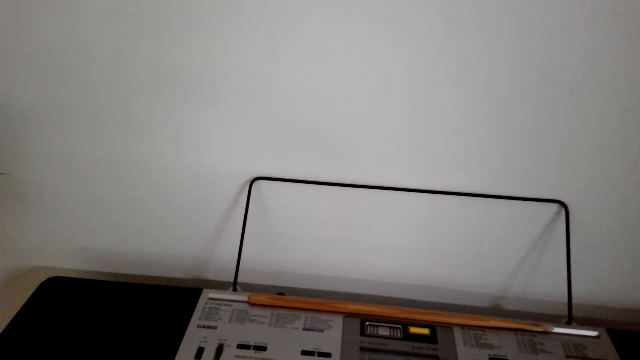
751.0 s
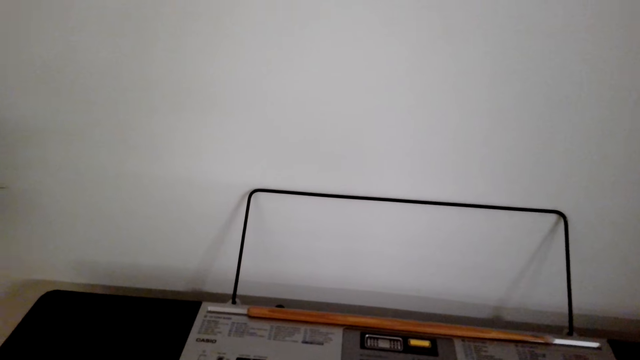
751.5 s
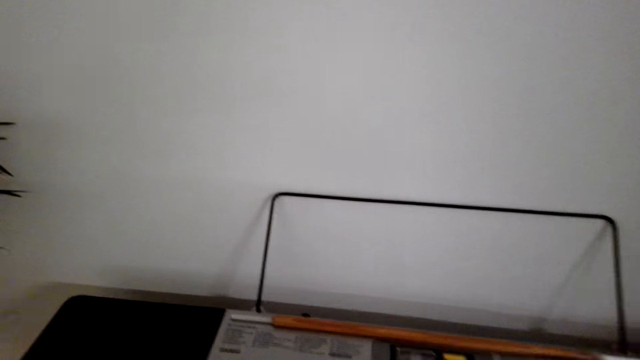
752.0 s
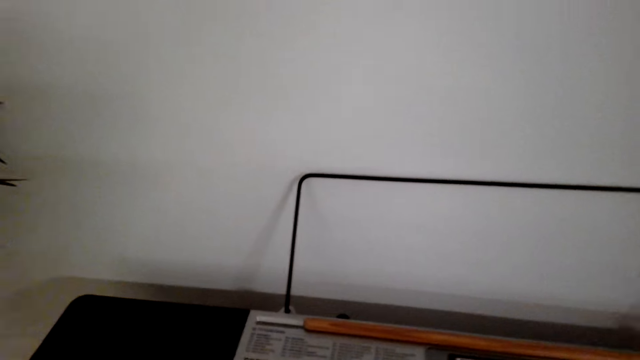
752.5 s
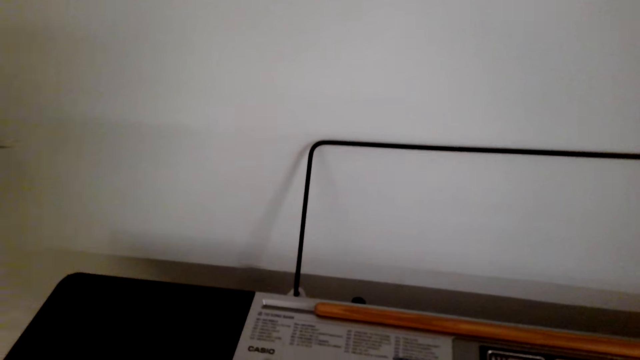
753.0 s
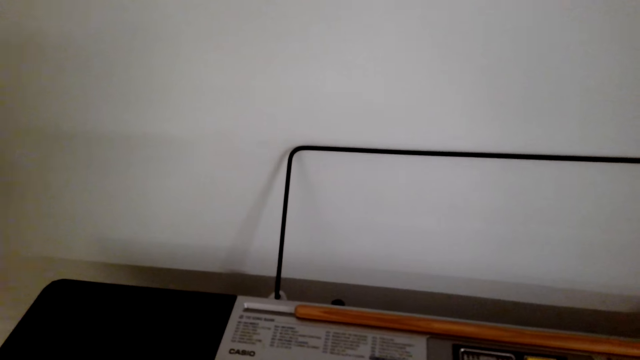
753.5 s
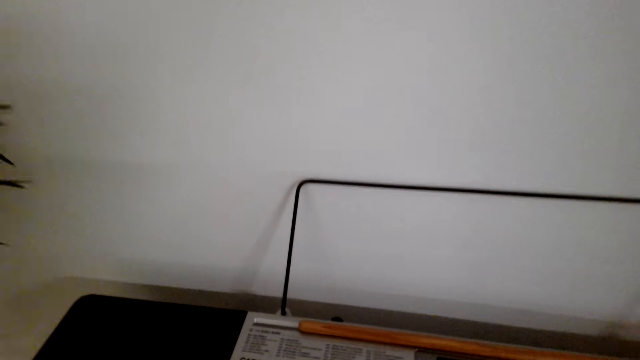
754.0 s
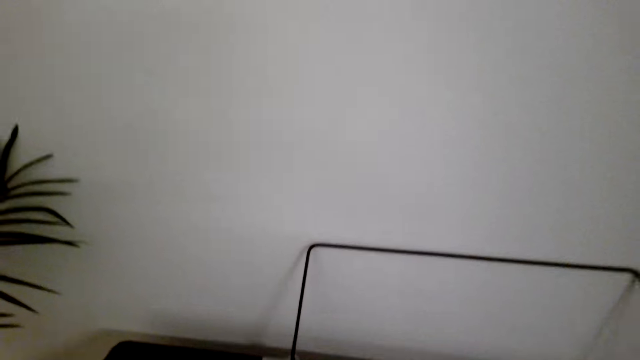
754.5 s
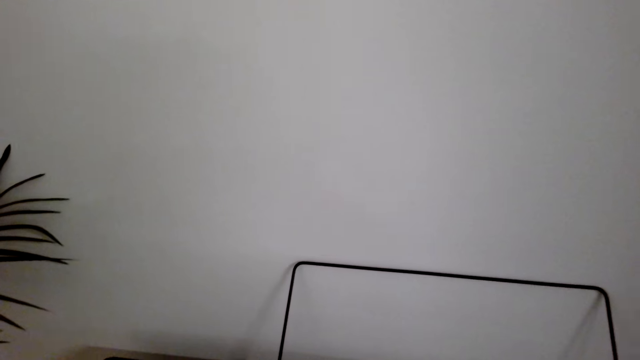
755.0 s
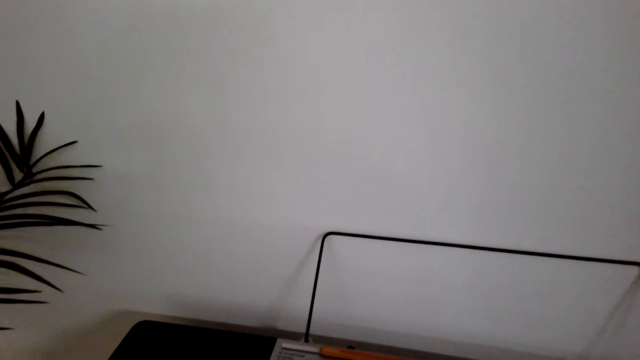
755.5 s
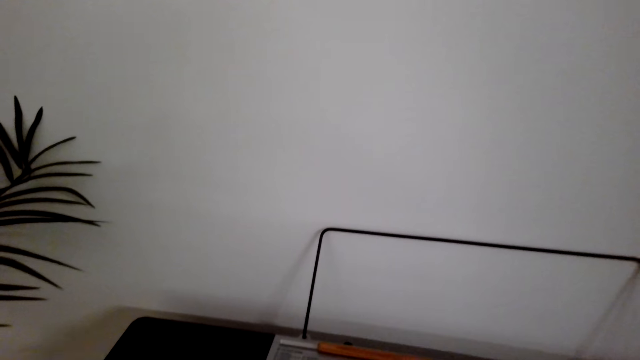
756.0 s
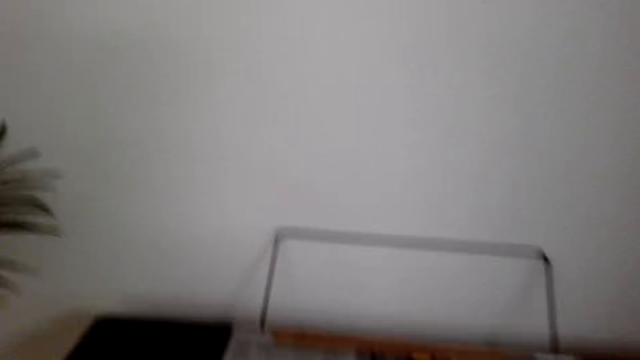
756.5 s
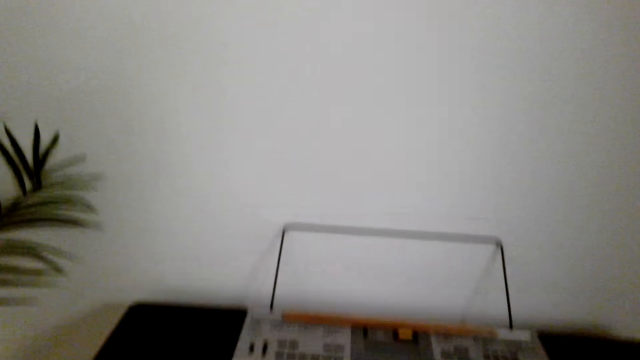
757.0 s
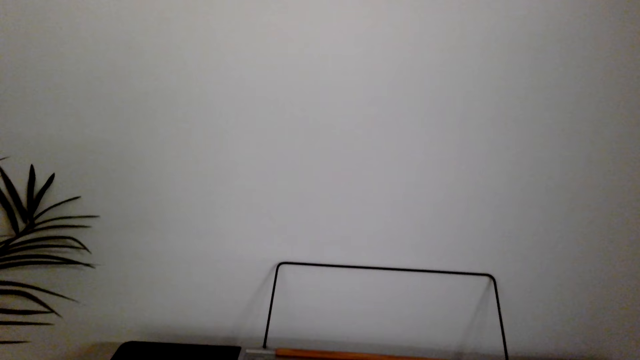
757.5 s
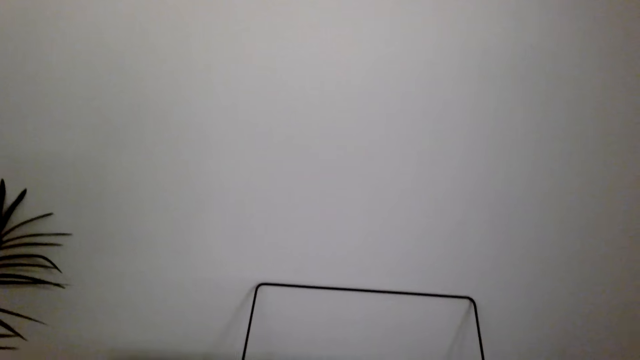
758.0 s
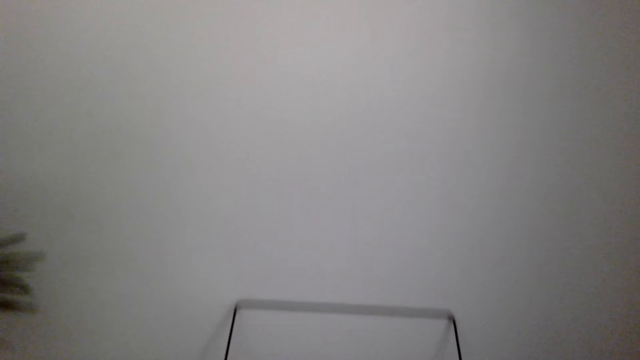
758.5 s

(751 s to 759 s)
The camera wearer stops playing the piano. They play the piano.

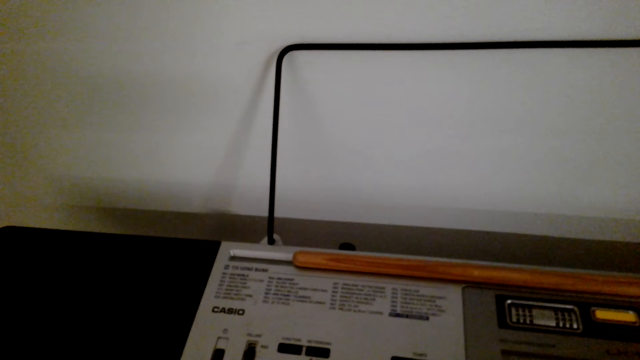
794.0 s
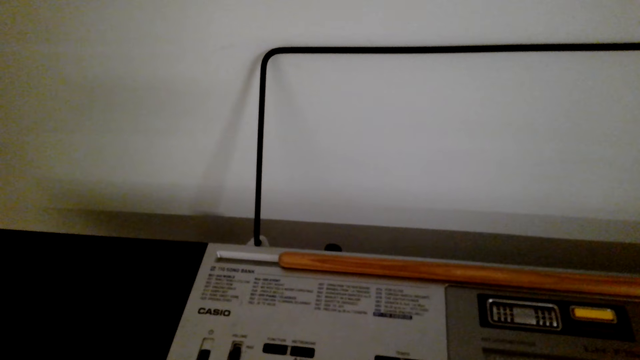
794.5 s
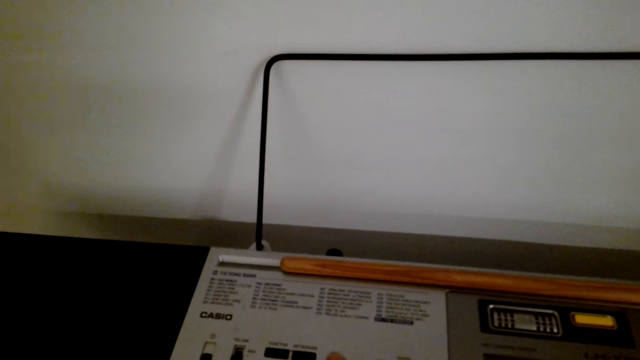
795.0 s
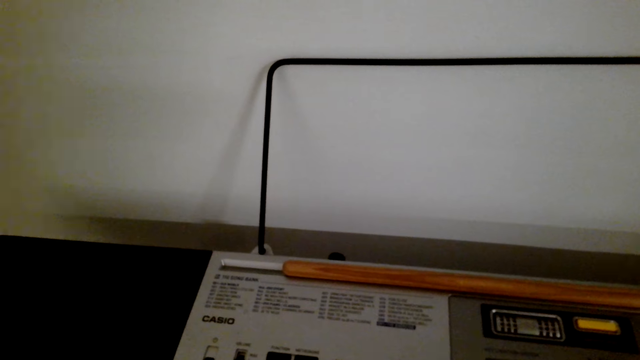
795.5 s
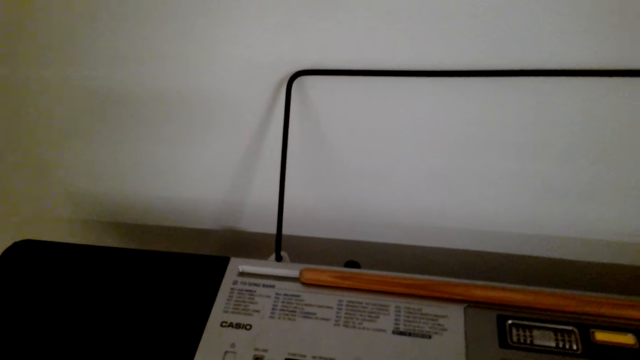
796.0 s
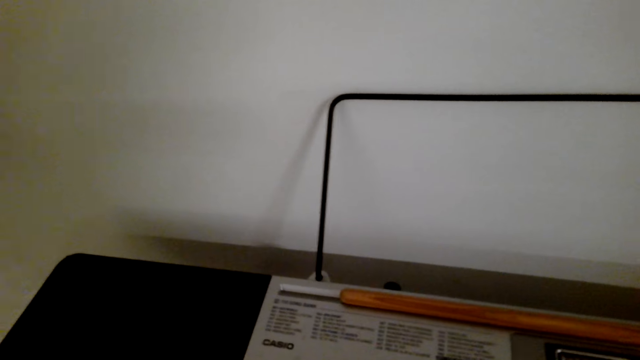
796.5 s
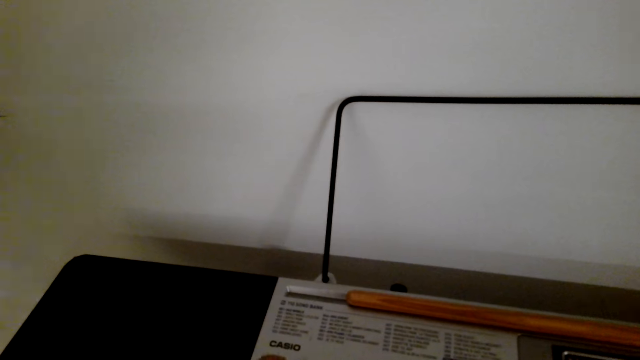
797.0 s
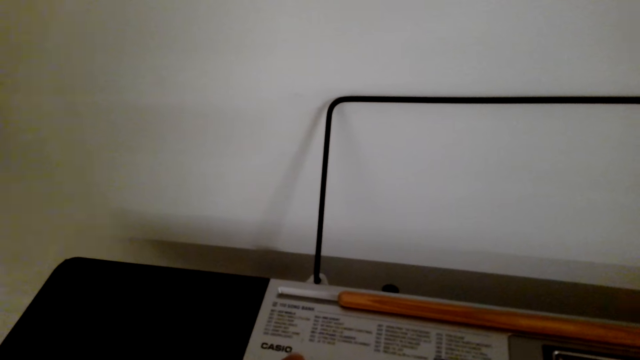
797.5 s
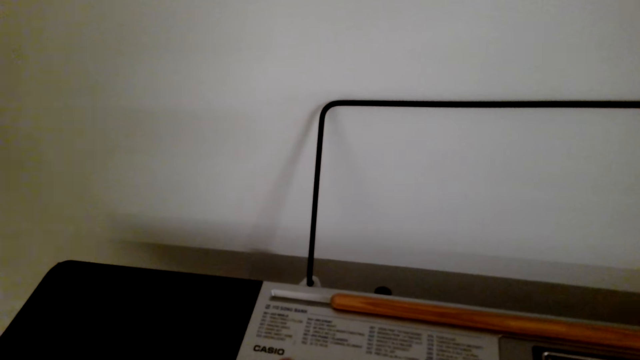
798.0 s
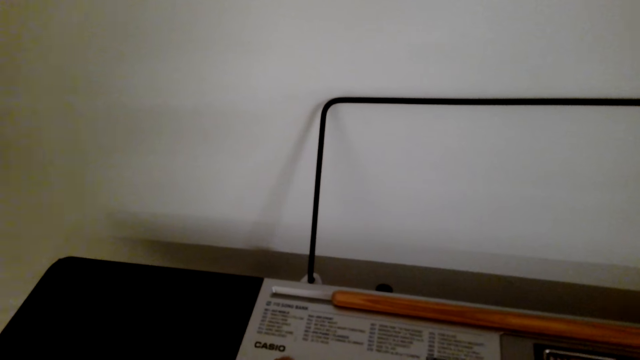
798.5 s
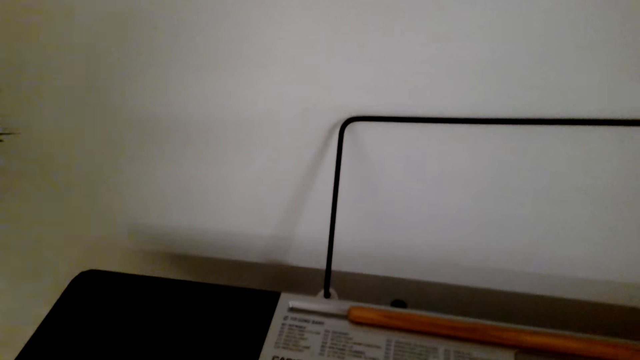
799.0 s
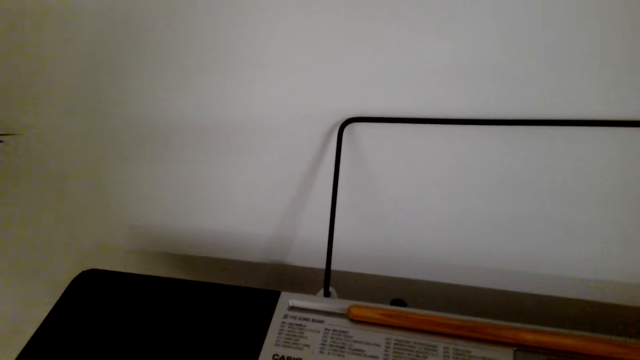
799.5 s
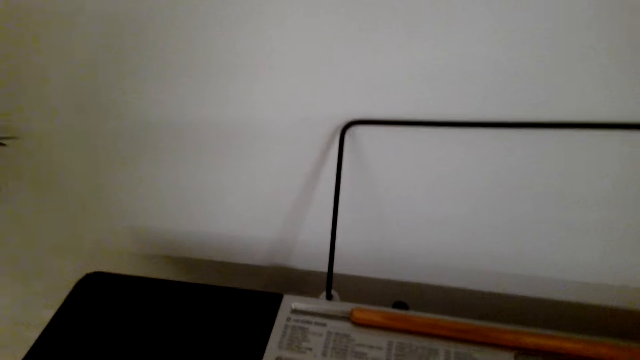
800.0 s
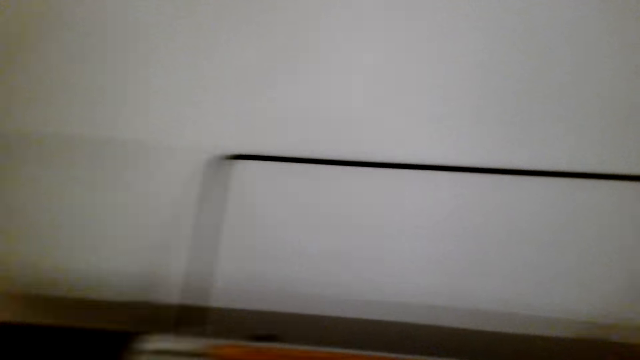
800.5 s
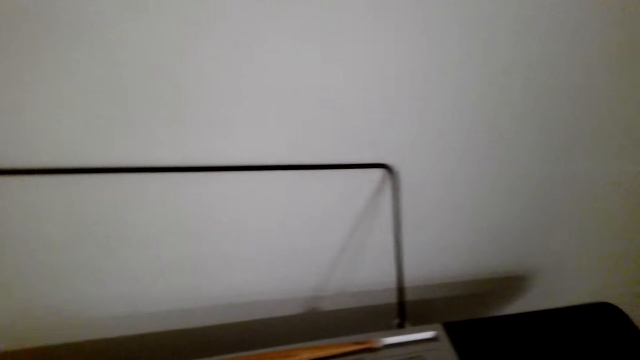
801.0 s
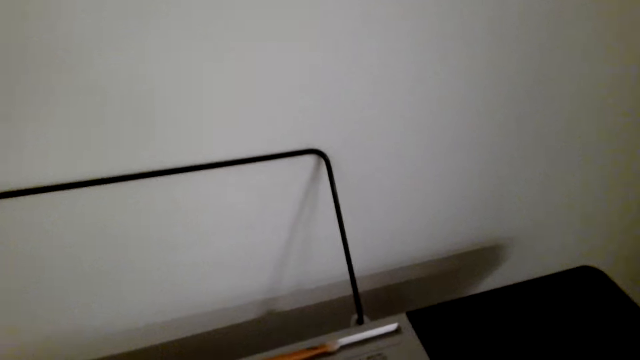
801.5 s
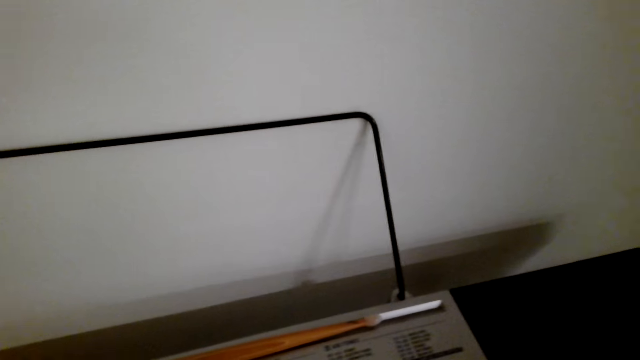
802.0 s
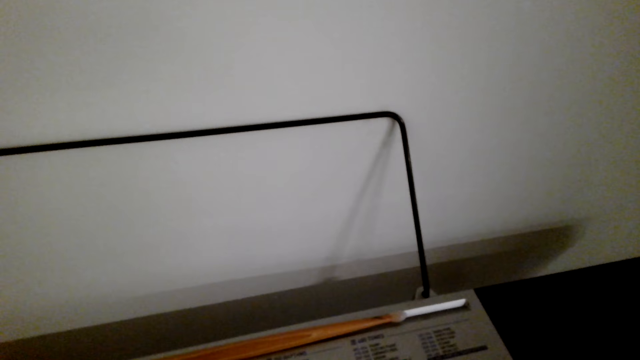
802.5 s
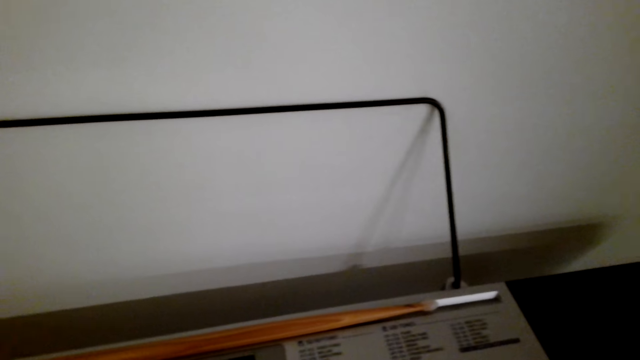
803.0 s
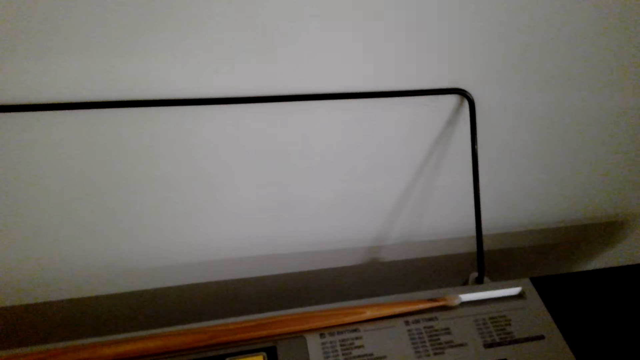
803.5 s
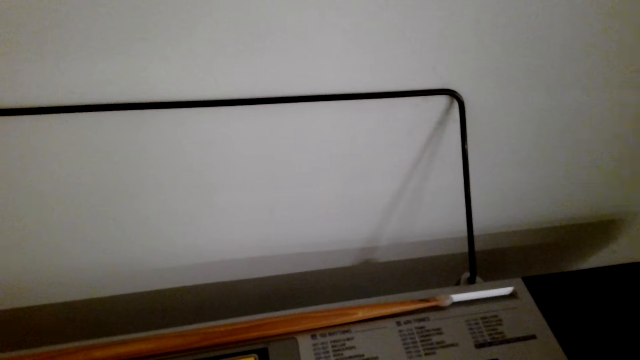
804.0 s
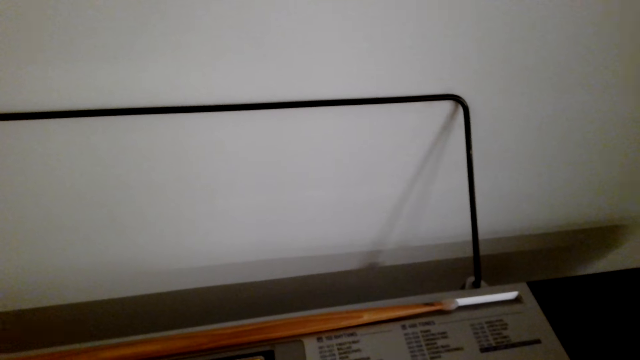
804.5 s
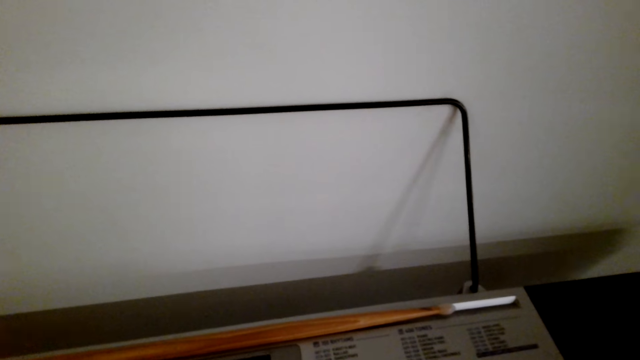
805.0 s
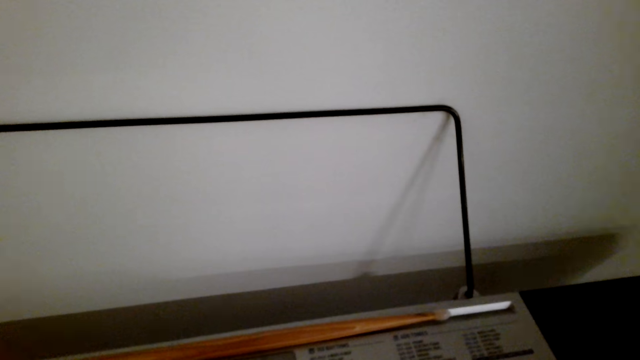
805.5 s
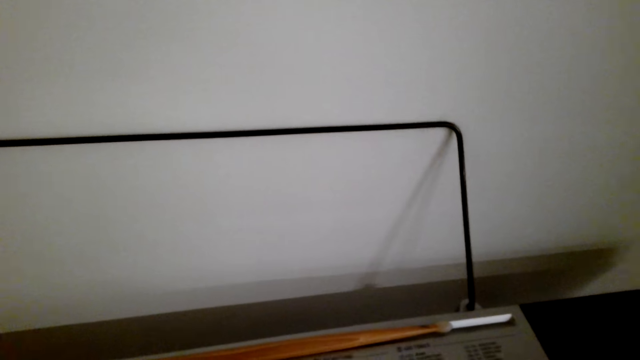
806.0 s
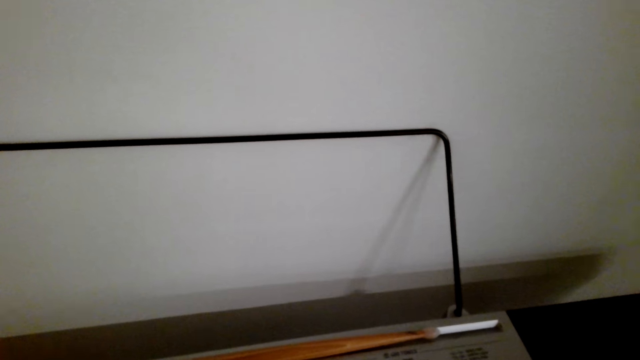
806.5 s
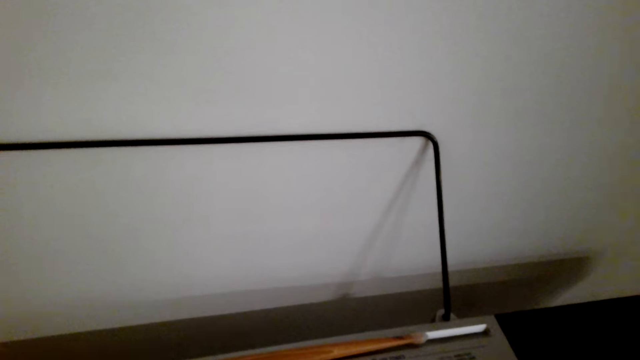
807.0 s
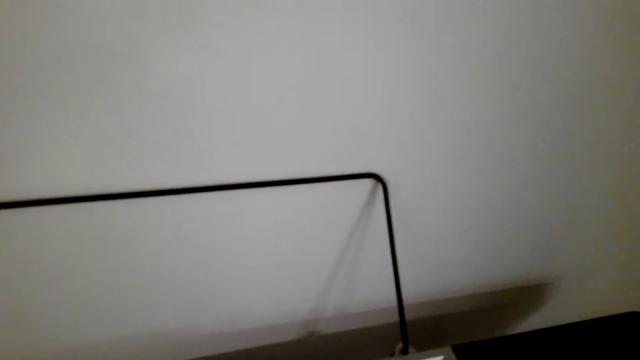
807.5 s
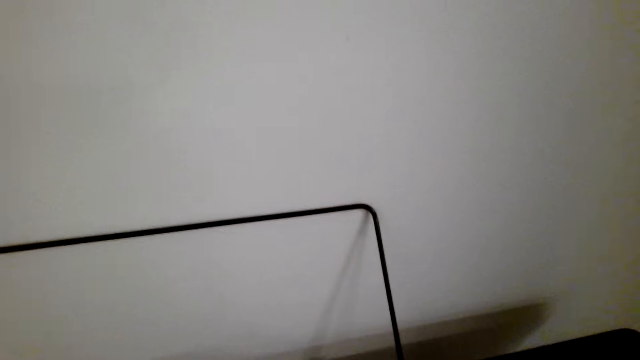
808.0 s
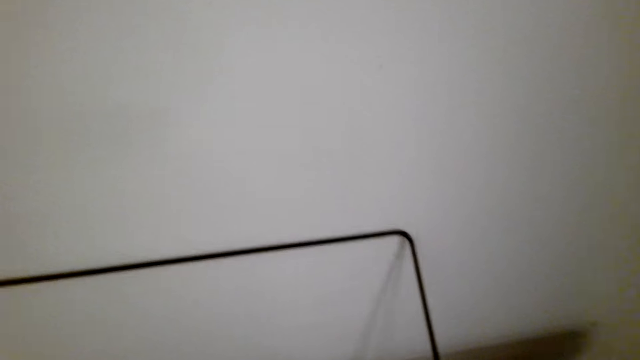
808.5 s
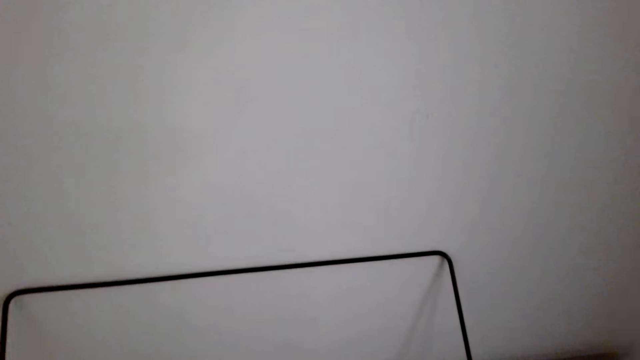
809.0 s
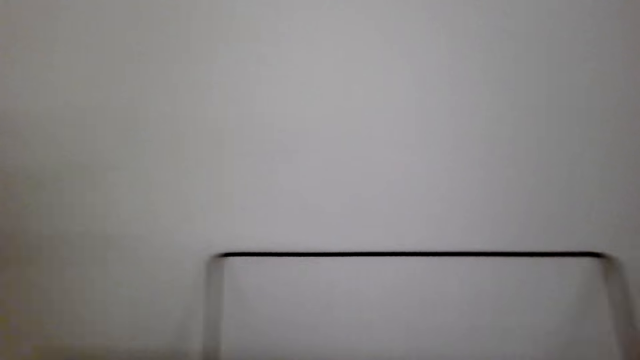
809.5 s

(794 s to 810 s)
The camera wearer stops playing the piano. They play the piano. They stop playing the piano.
